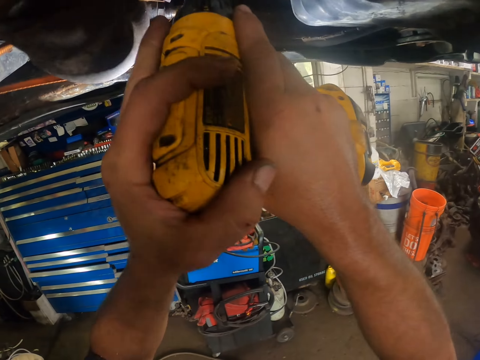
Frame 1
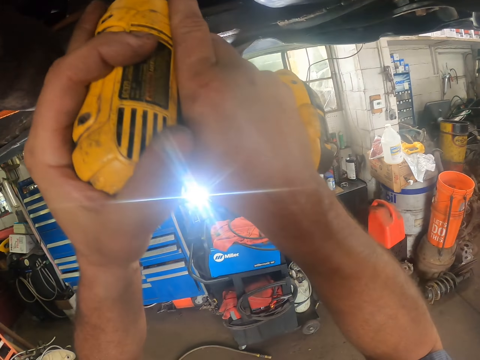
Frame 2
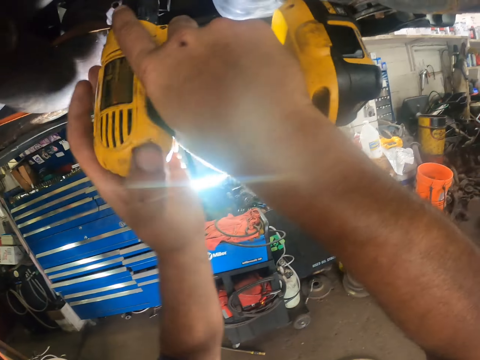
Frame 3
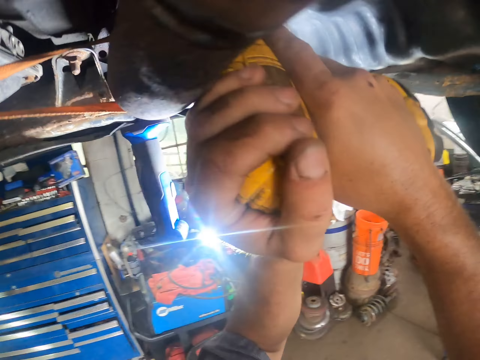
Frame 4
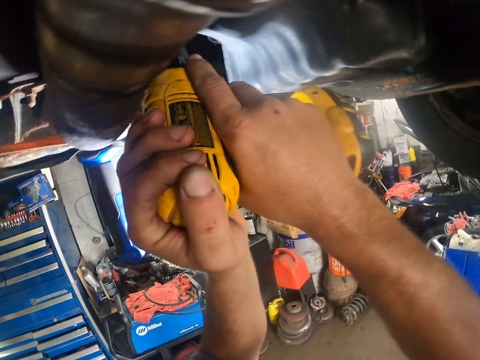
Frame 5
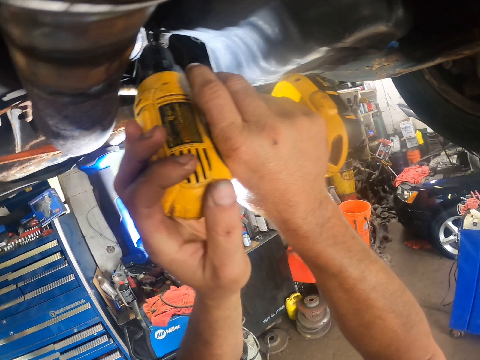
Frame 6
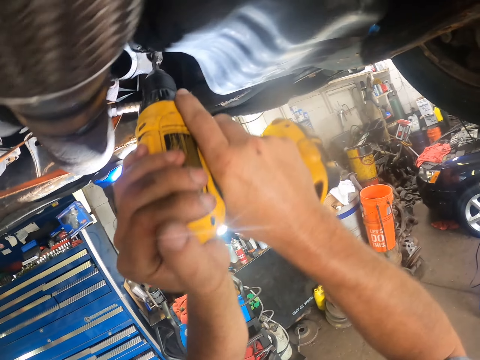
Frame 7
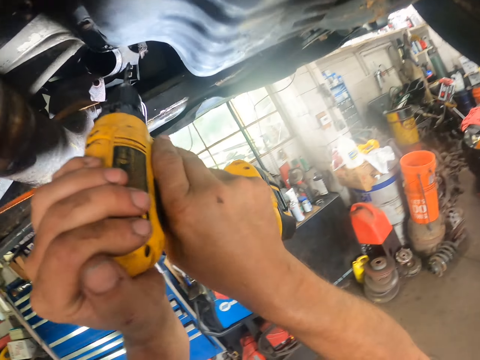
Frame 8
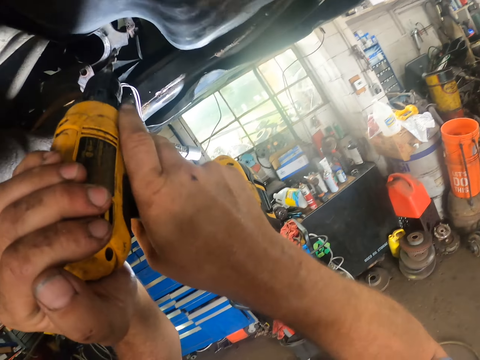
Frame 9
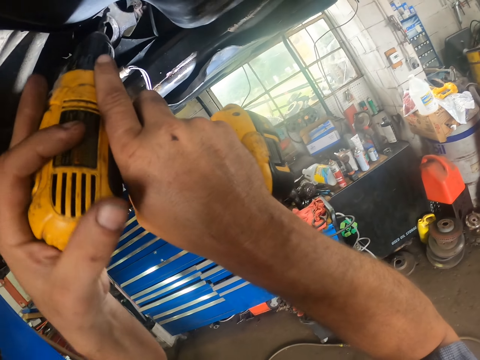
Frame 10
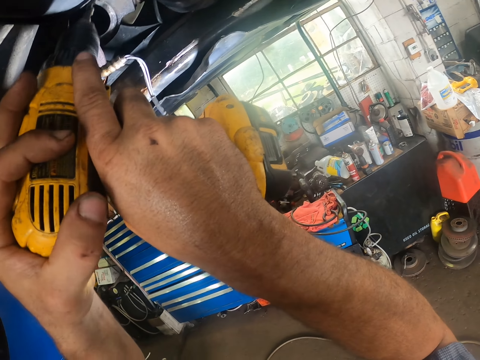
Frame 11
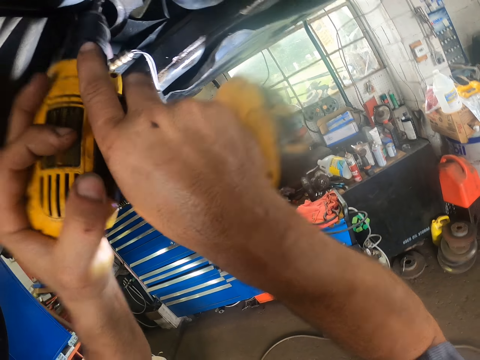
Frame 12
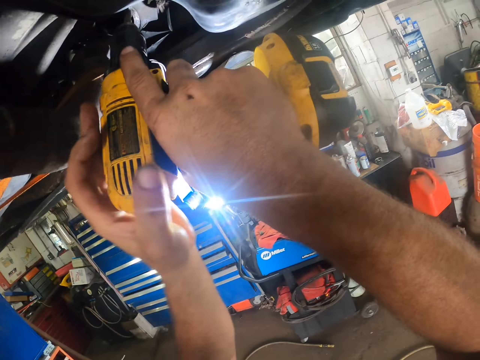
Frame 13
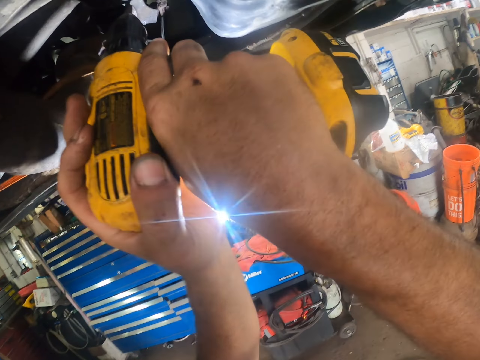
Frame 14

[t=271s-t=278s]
The camera wearer drills in the screw.

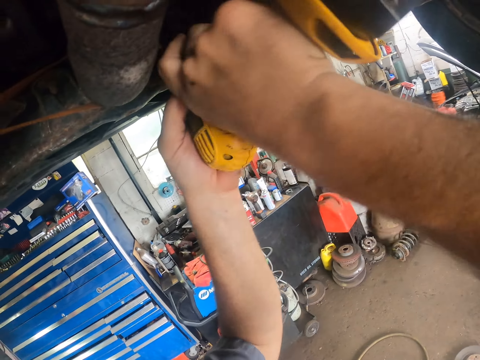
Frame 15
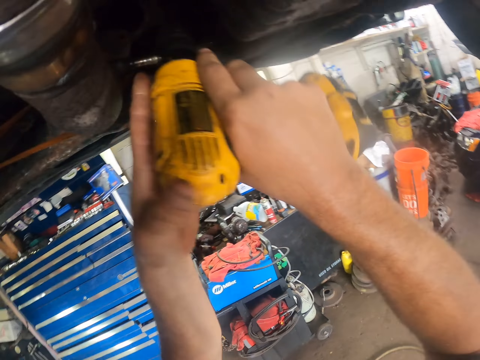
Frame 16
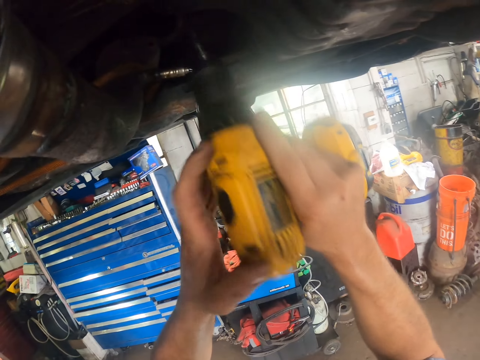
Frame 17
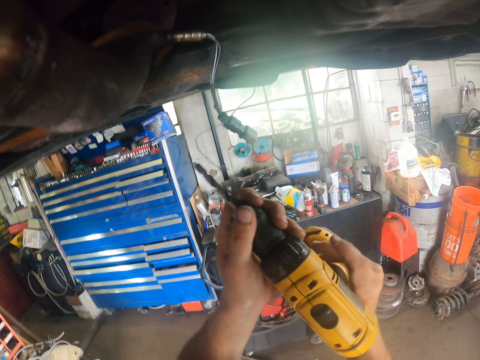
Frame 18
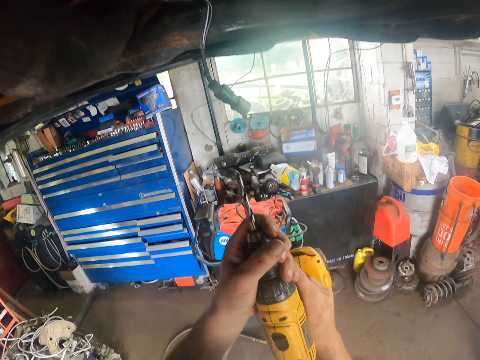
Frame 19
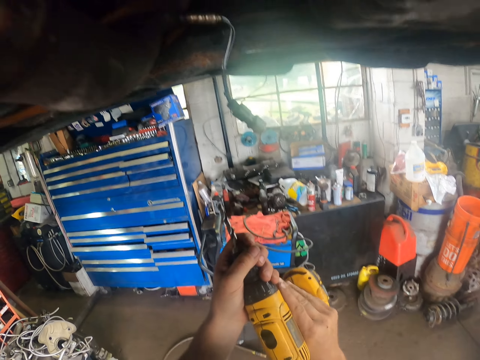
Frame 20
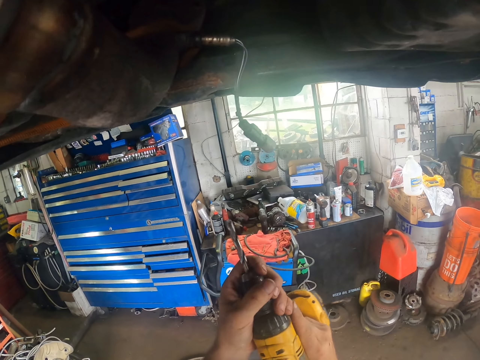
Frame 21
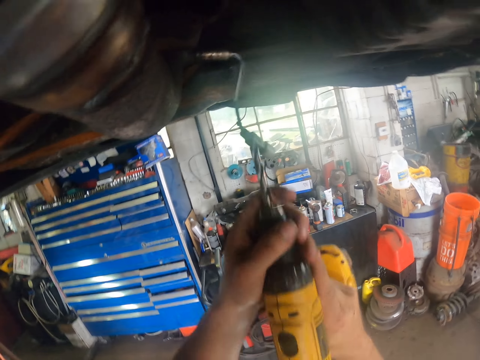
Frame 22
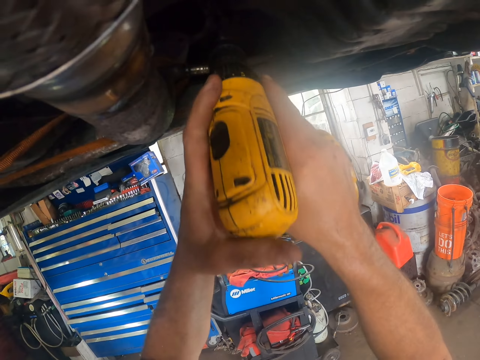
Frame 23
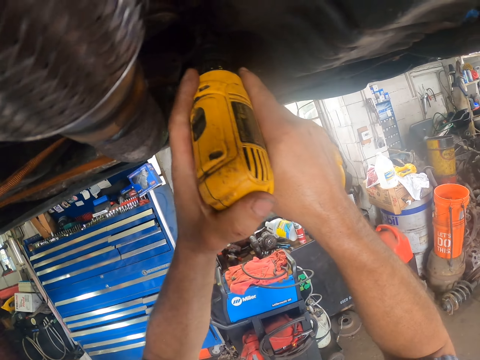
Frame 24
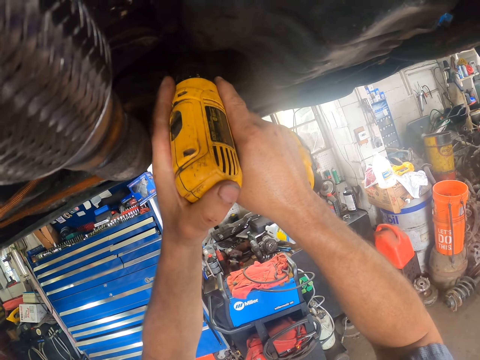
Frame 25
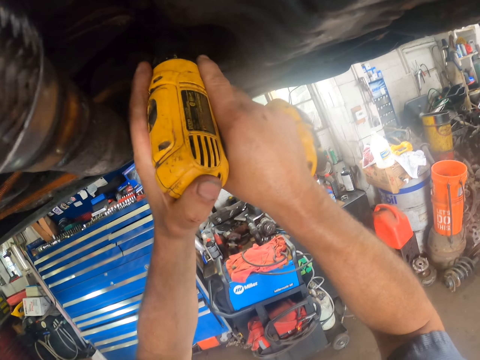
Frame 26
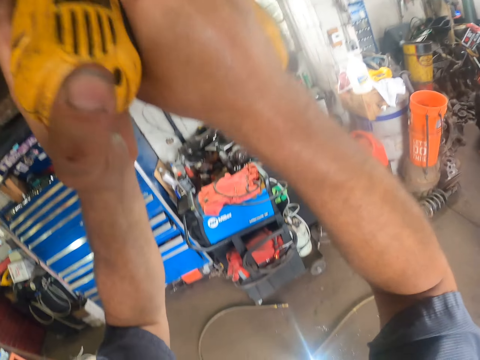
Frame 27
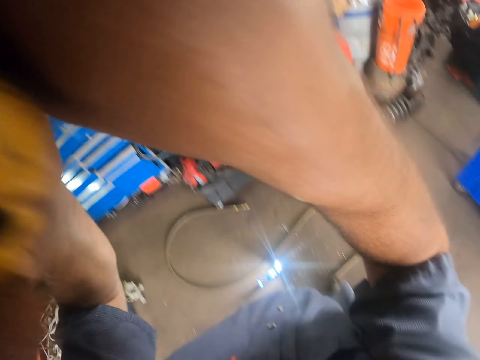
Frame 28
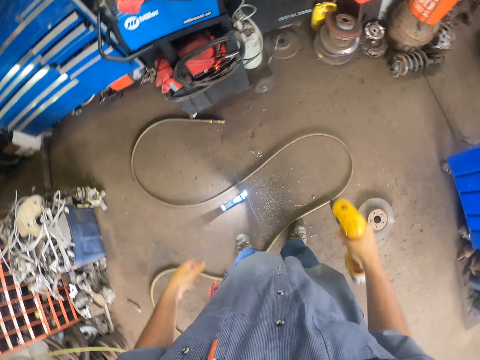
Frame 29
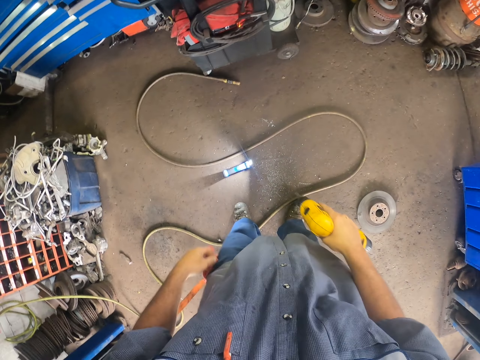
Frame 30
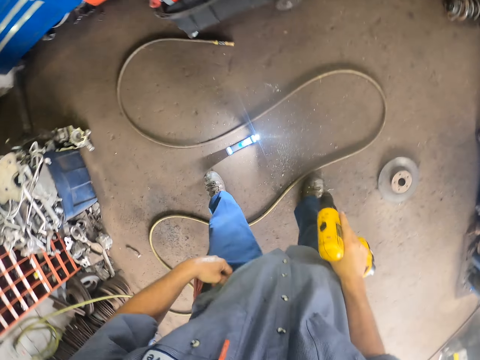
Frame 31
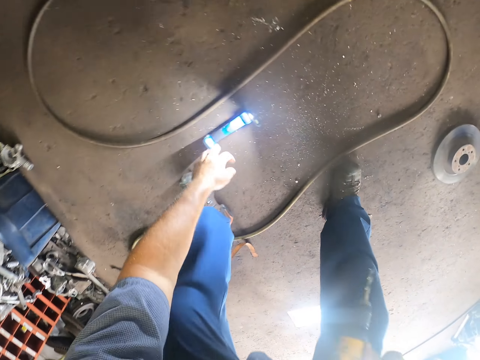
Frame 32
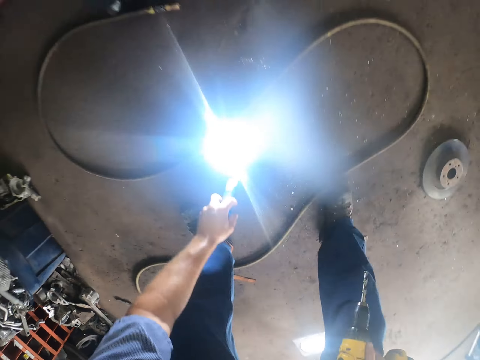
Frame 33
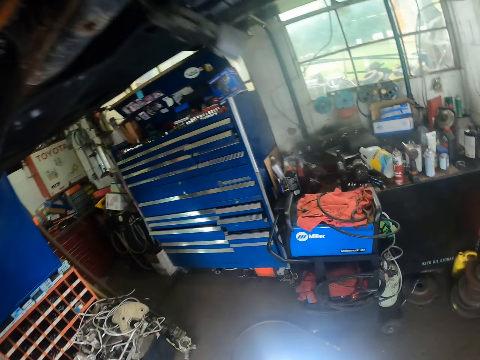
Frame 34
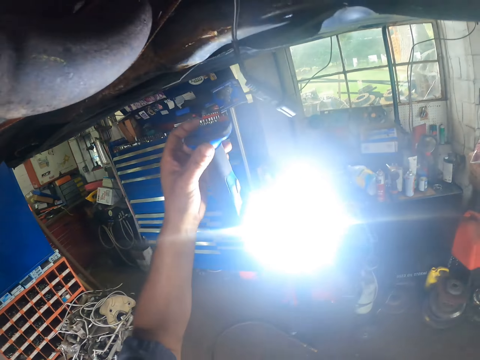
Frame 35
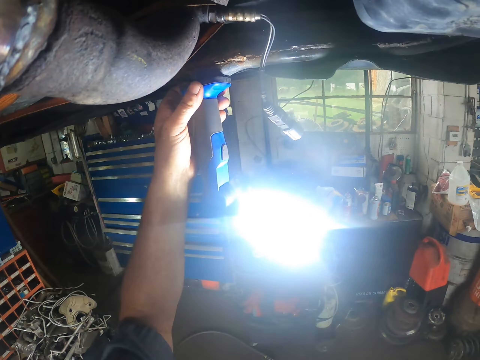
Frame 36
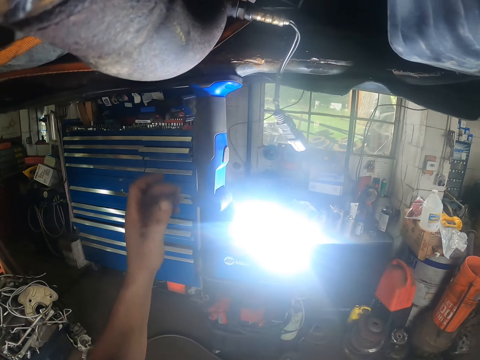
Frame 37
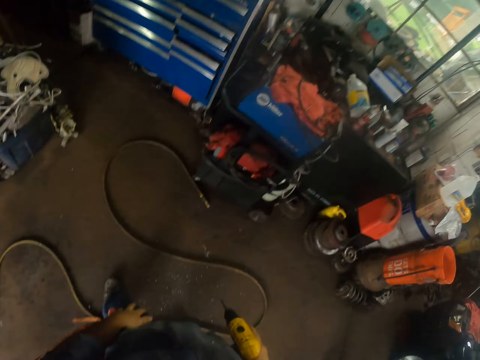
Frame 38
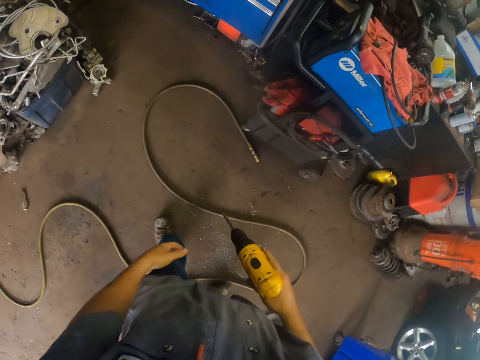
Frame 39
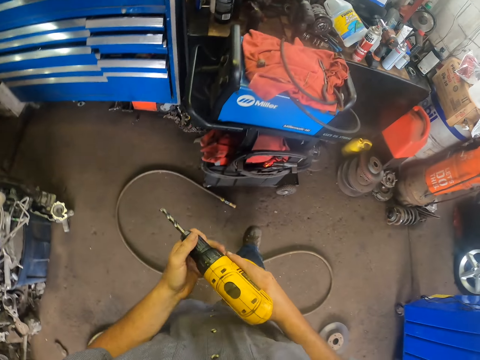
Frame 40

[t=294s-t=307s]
The camera wearer adjusts a drill. They drill a spare part of a car. They bend down for a torch. They pick the torch on the ground. They fix the torch on the car.

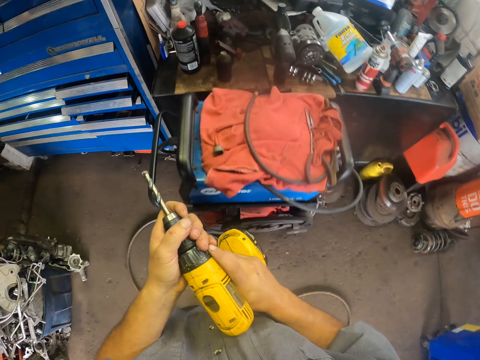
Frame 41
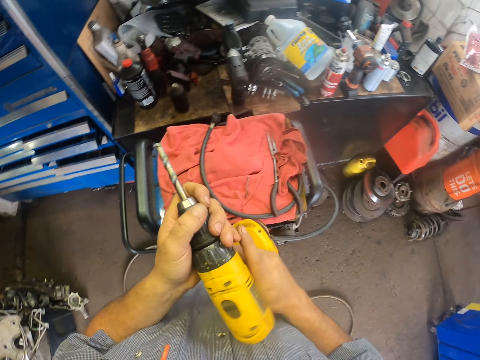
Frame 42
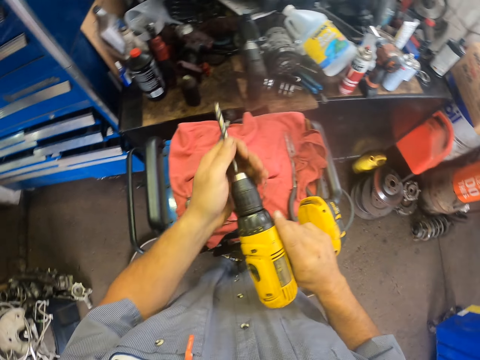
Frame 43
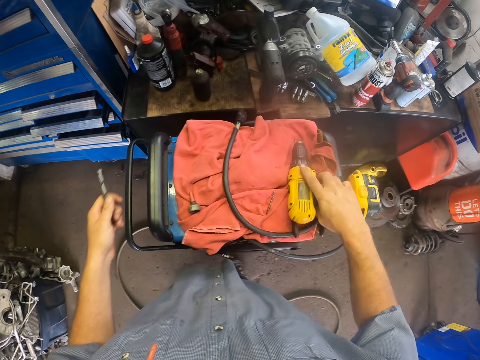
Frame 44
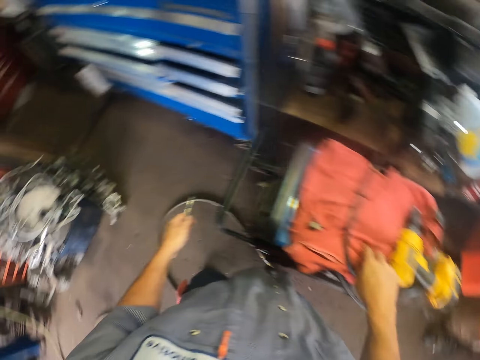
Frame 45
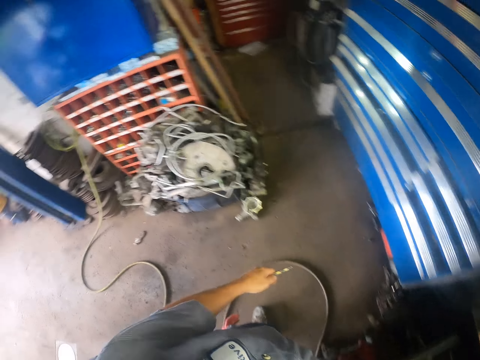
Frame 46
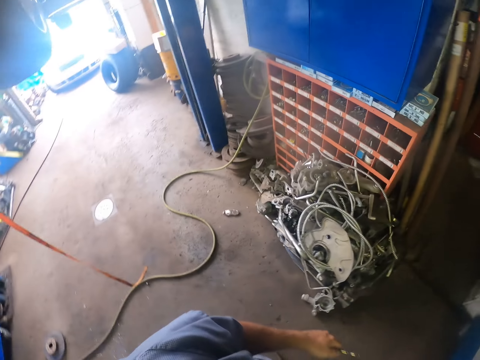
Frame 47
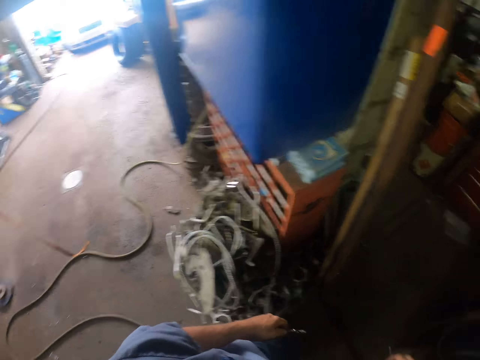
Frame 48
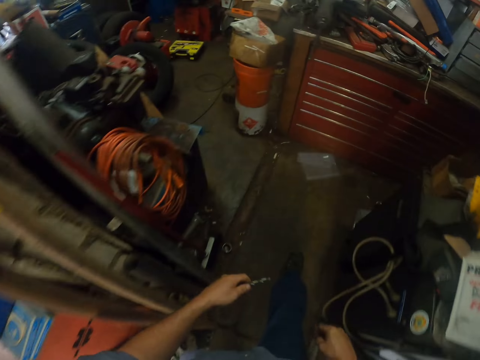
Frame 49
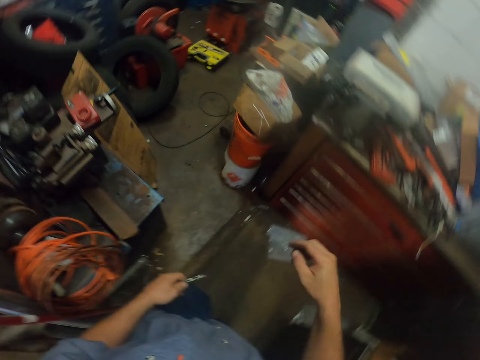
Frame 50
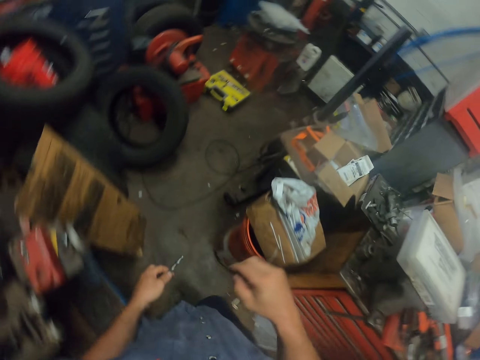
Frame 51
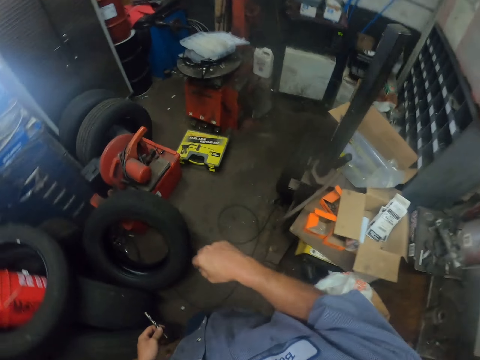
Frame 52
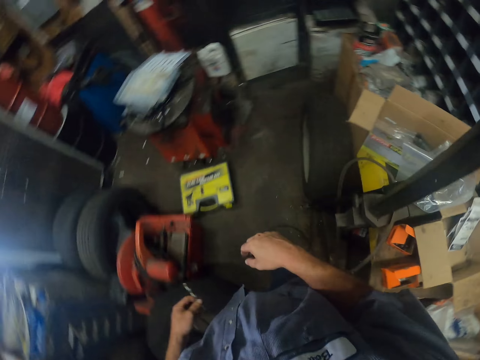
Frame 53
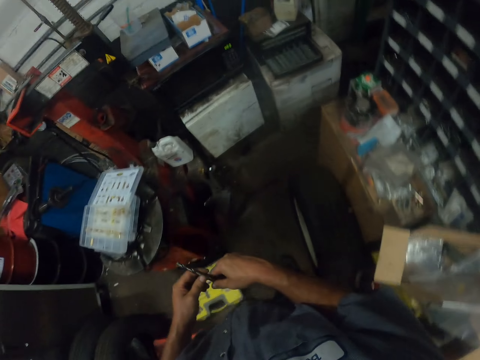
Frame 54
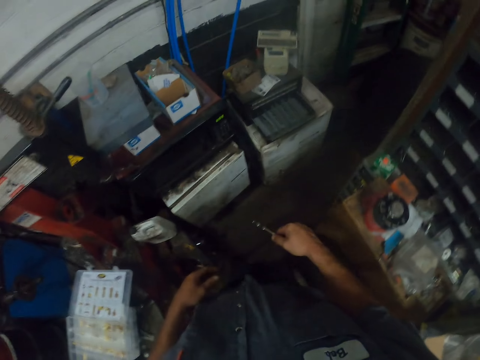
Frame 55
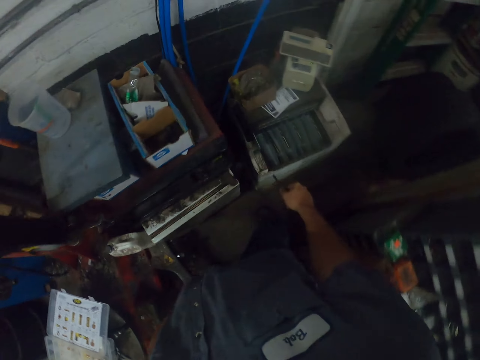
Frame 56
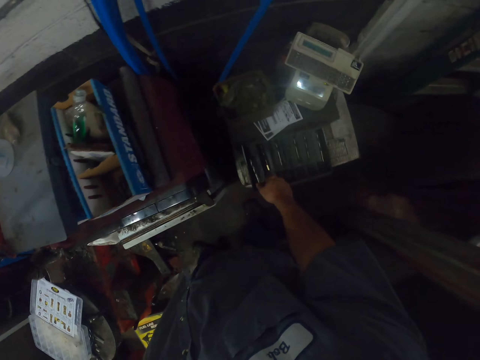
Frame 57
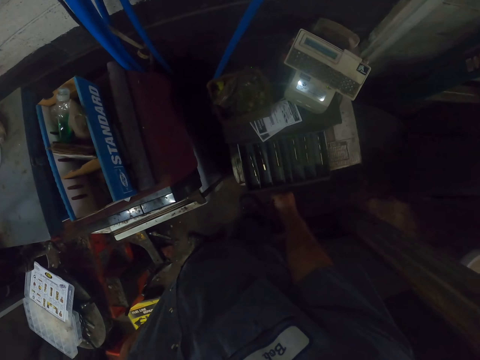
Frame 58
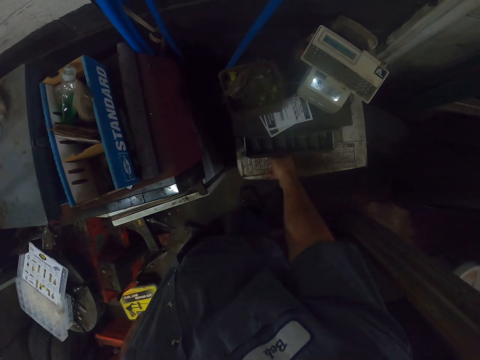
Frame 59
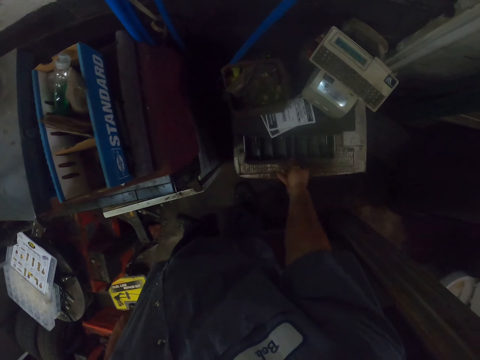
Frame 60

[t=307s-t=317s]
The camera wearer removes a drill bit. They put a drill on the generator. They turn the camera. They walk in the workshop. They put the drill bit in the drawer. They close the drawer.
